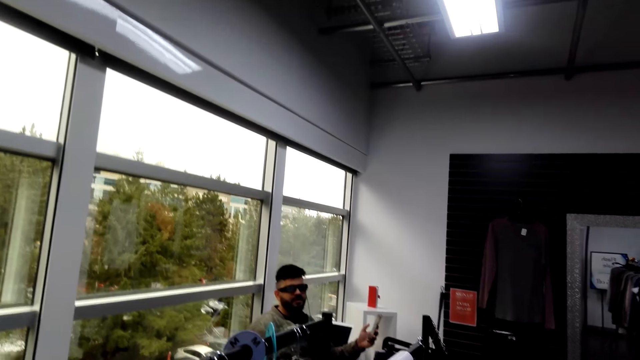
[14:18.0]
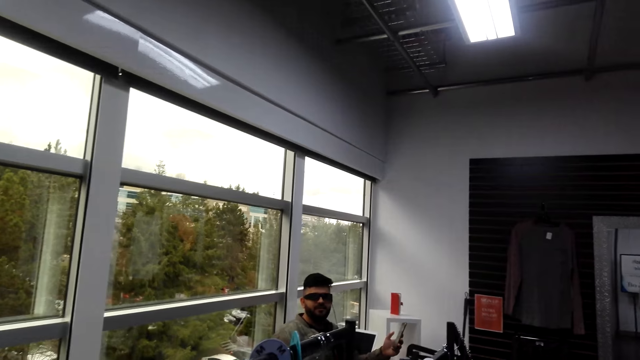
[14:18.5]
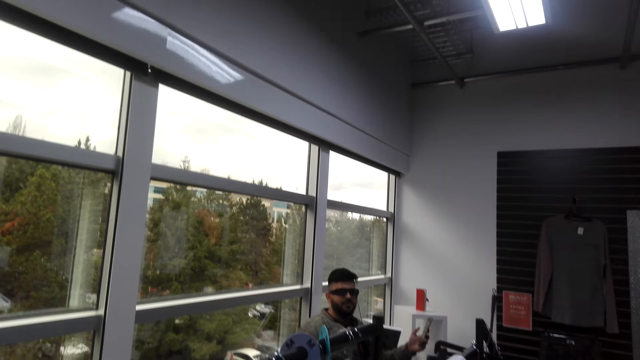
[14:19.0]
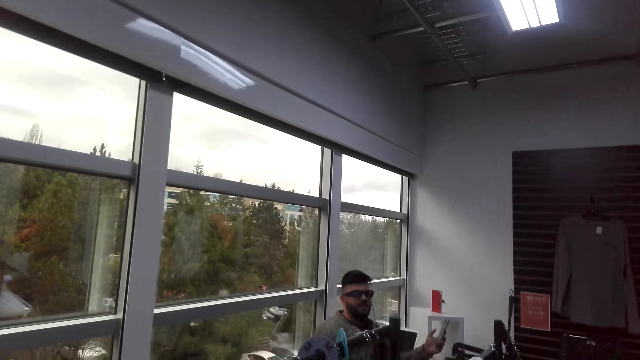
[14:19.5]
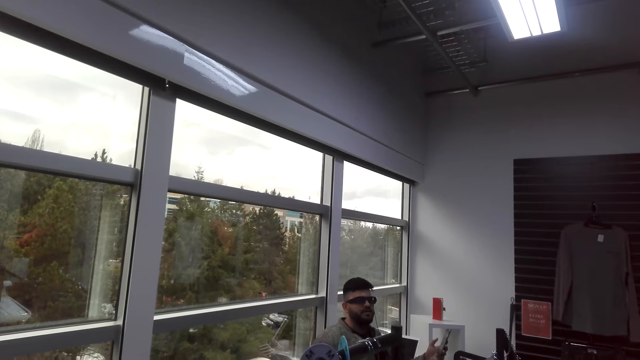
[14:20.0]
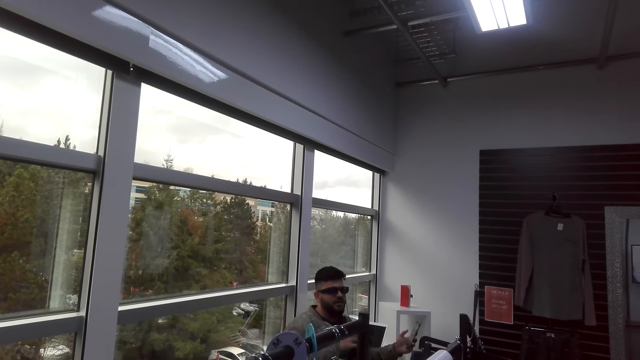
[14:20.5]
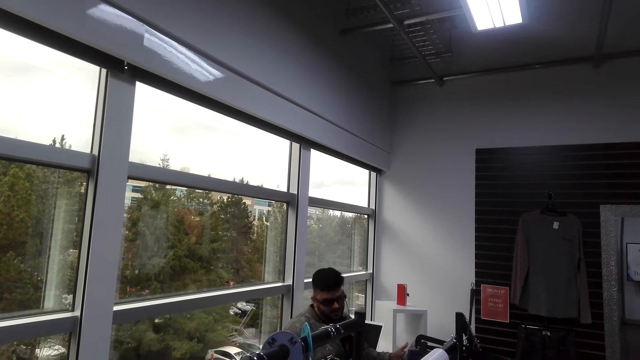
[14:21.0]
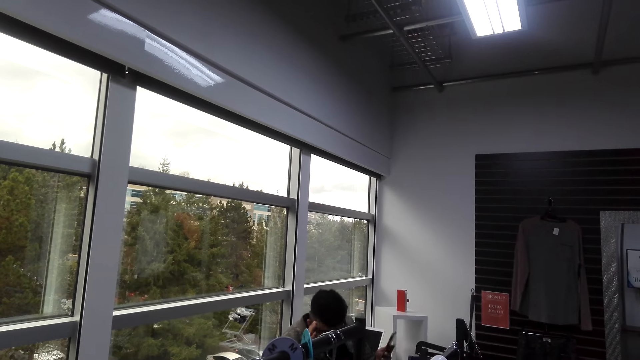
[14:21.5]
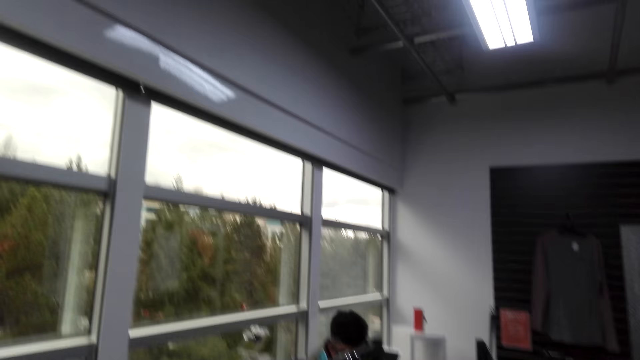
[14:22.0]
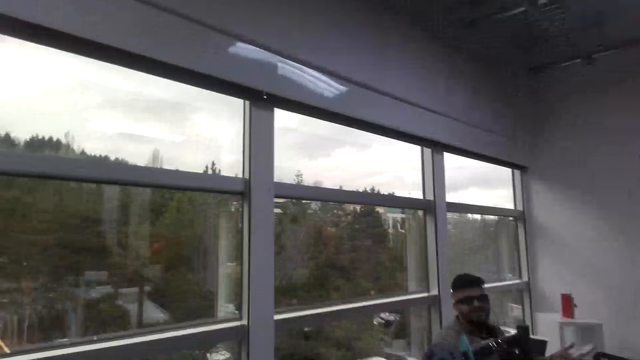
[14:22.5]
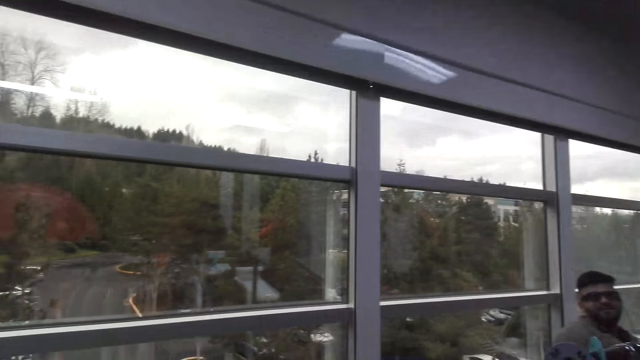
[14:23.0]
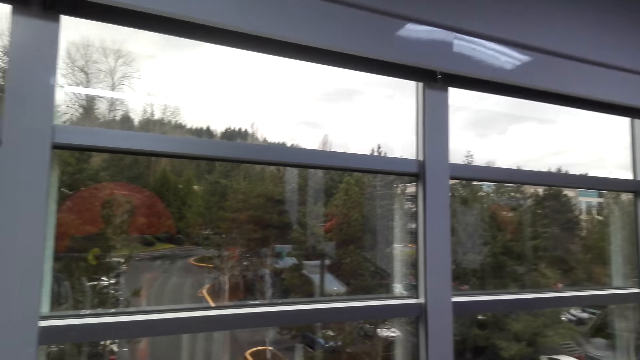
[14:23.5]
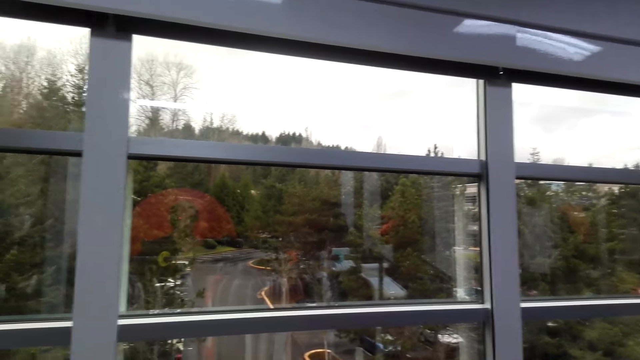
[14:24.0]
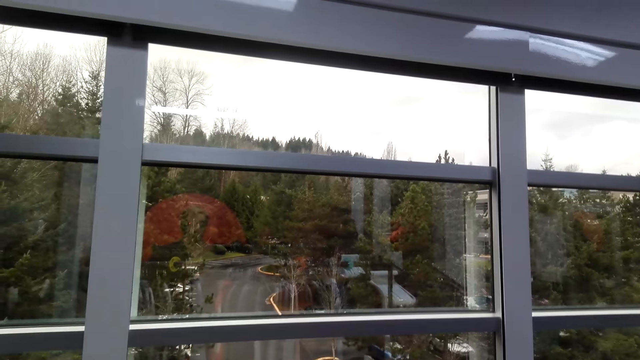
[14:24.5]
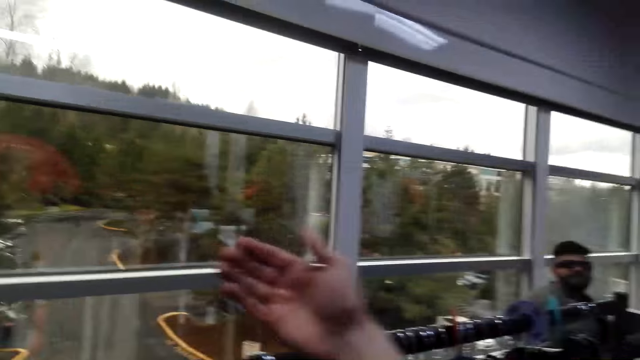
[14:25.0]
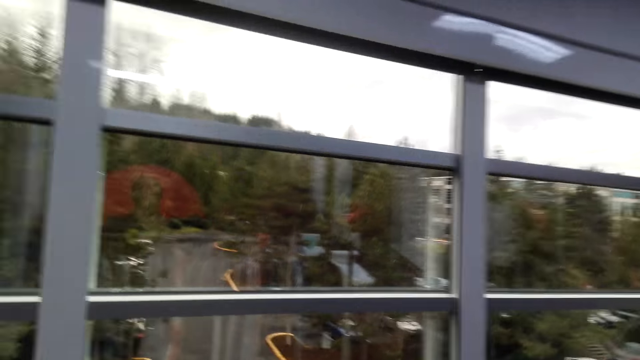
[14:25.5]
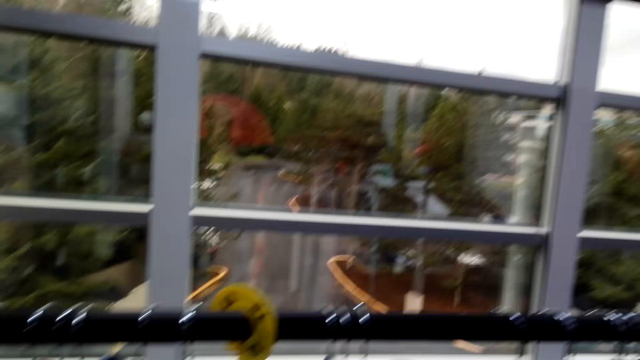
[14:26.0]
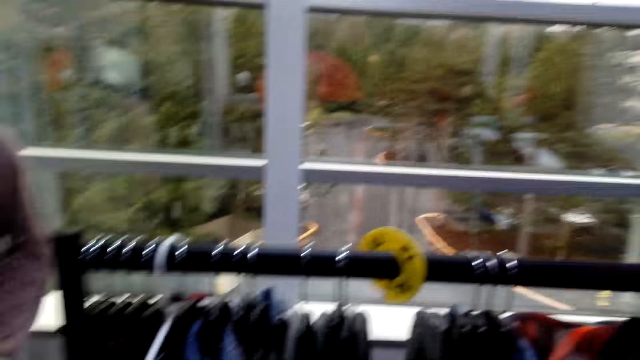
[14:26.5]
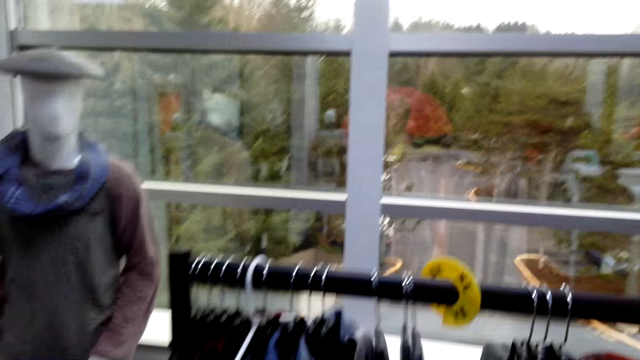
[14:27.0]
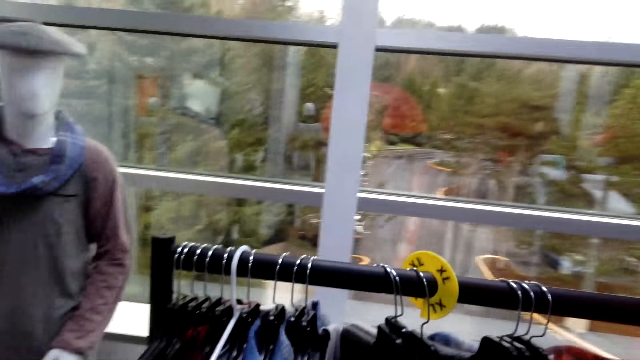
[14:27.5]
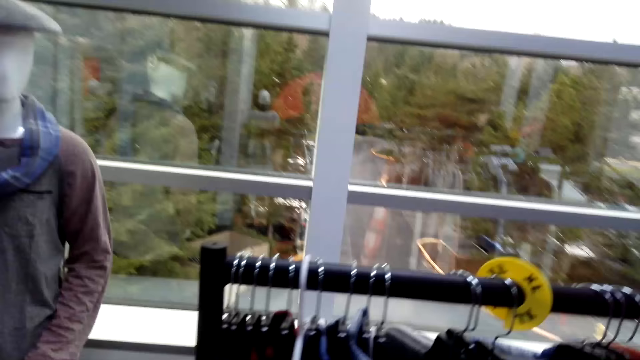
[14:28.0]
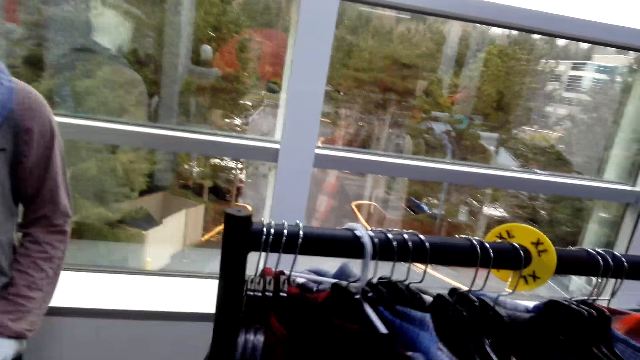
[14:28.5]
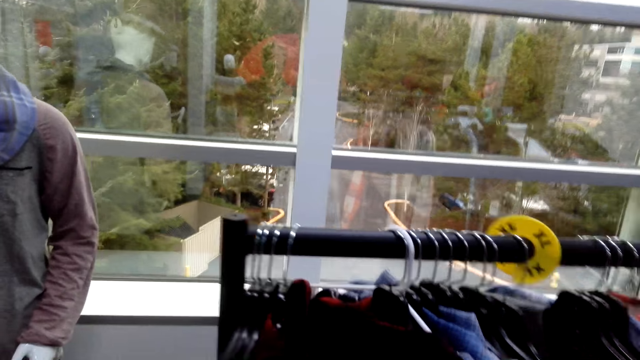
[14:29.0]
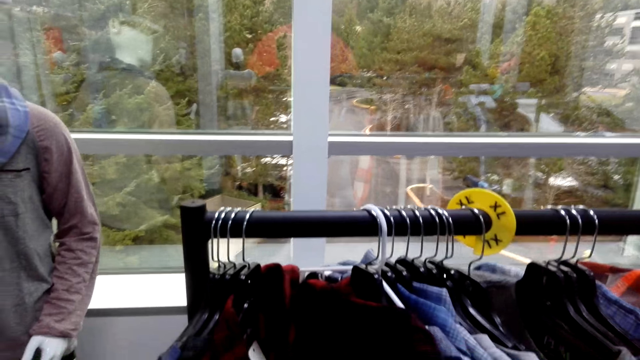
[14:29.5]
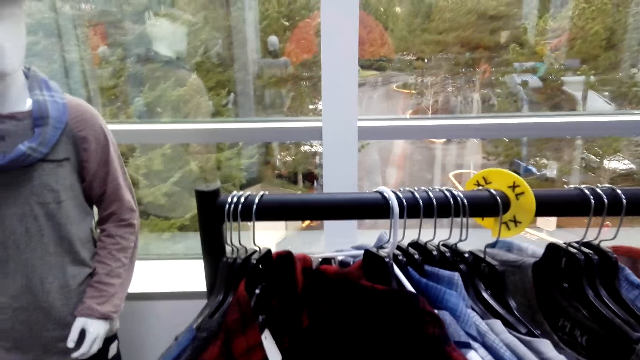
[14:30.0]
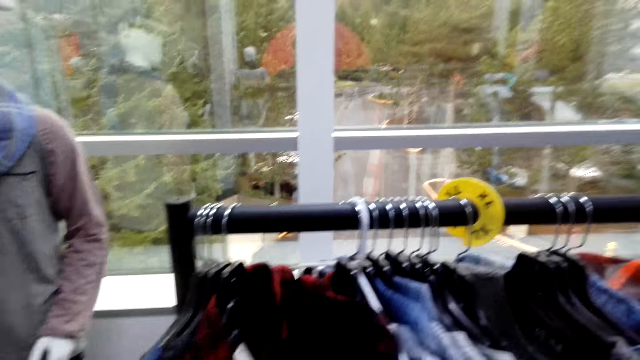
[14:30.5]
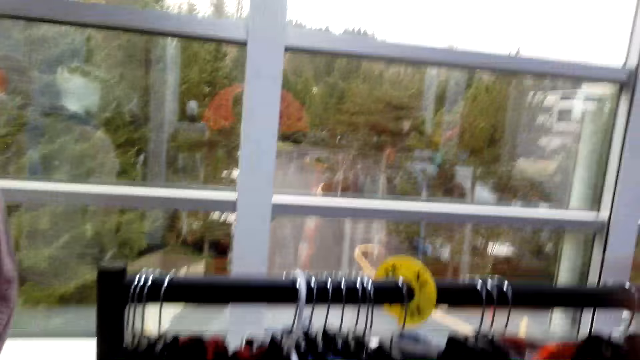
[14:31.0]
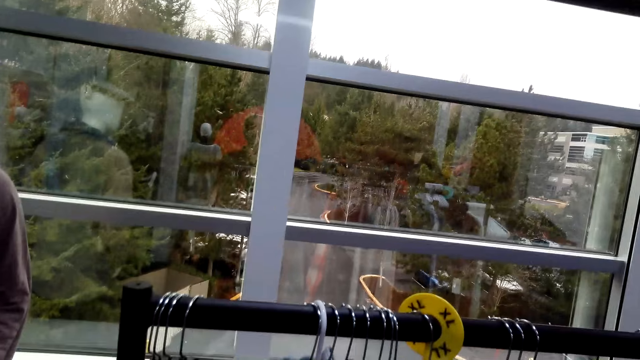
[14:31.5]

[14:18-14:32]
The camera wearer straightens his hands. A man converses with the camera wearer. The camera wearer touches the clothes.

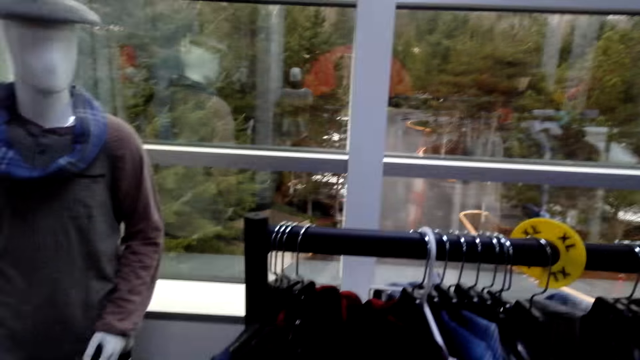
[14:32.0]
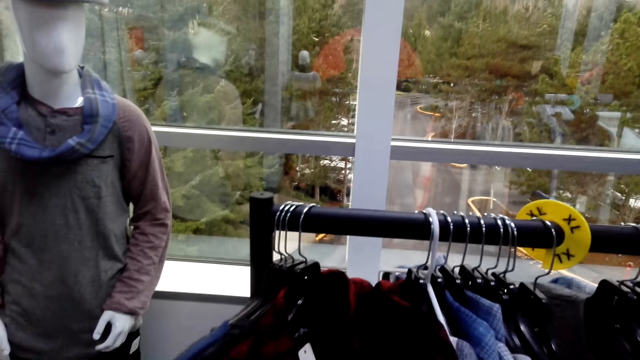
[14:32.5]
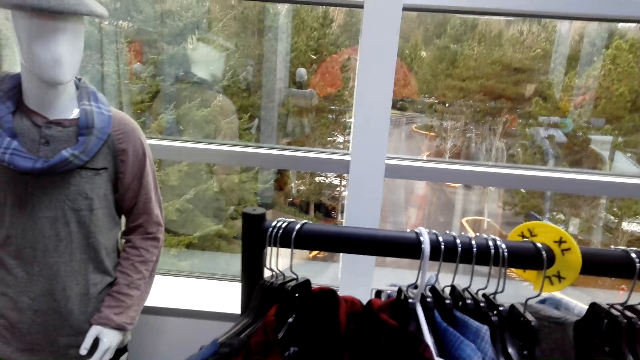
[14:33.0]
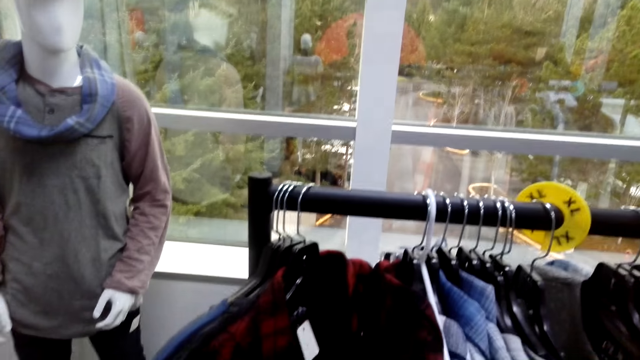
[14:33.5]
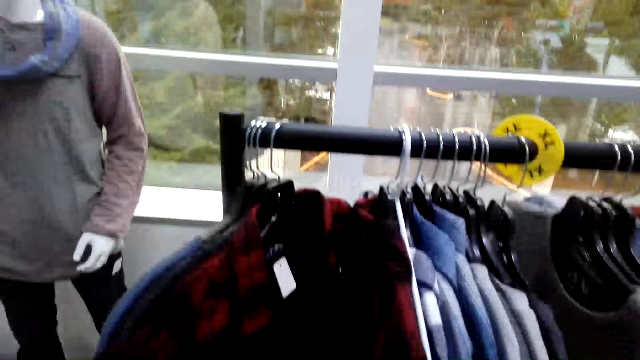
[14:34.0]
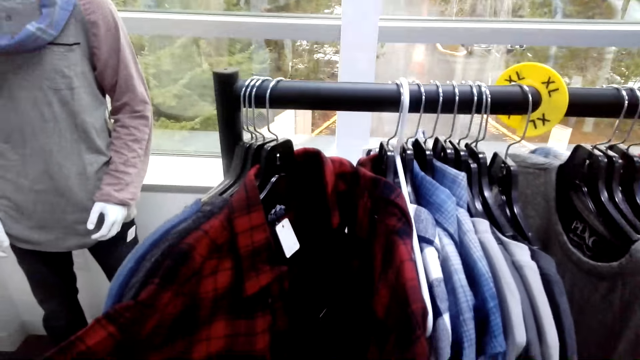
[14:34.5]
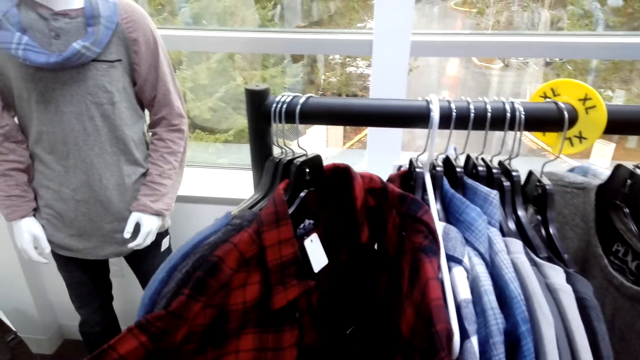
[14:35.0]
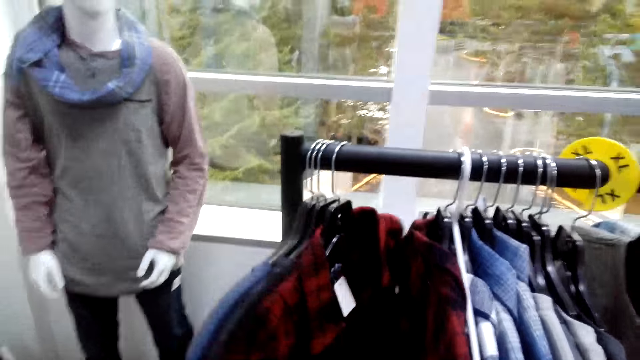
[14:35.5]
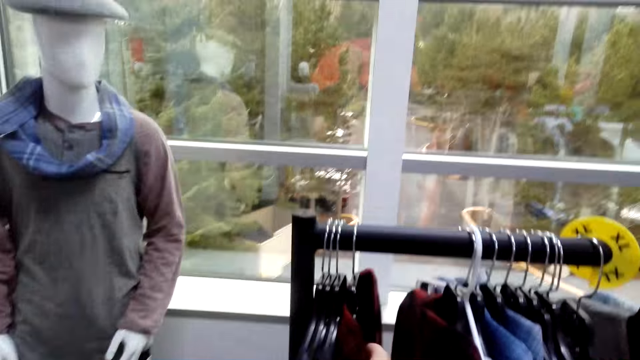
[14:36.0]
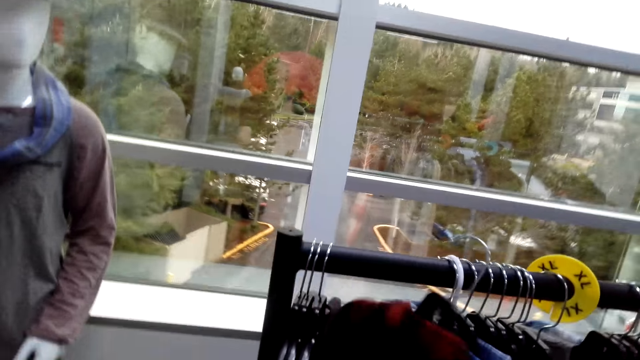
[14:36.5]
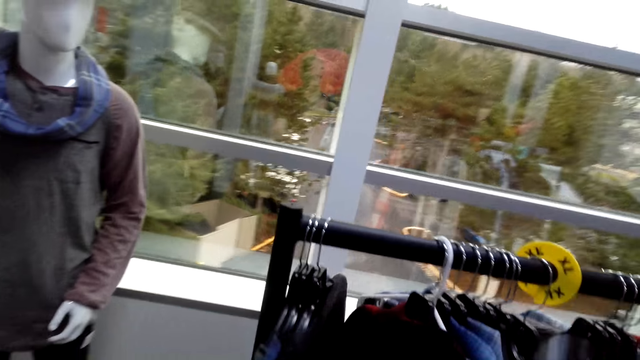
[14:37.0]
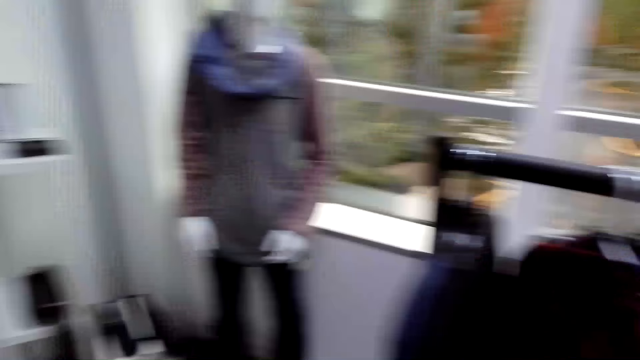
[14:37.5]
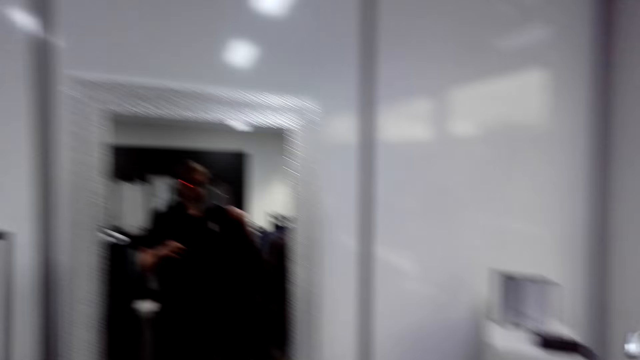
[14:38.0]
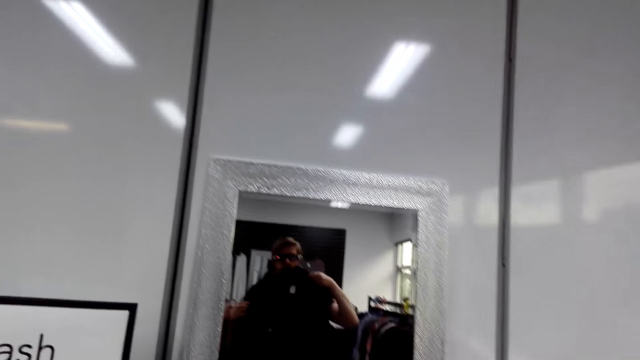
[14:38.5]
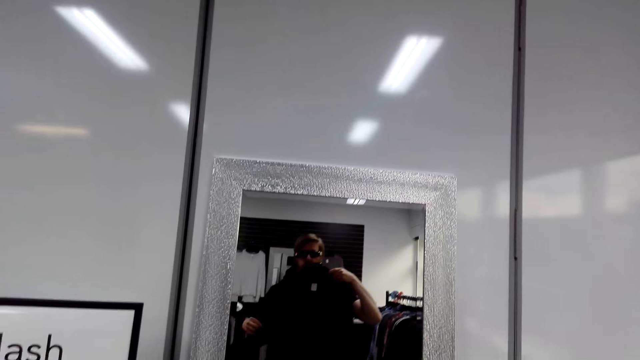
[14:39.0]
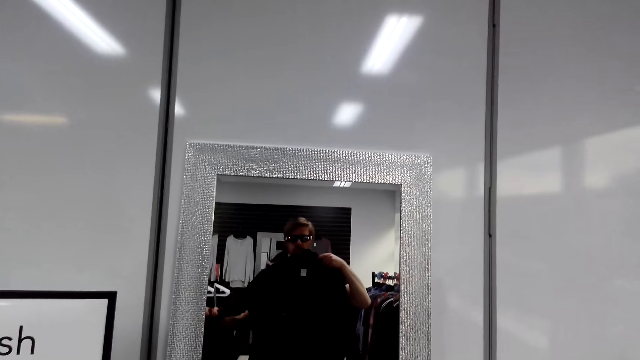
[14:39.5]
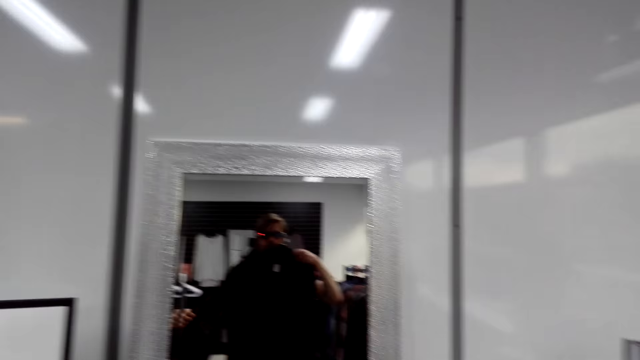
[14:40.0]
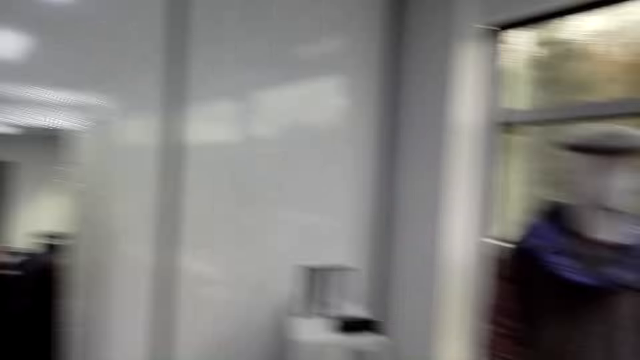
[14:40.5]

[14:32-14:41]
The camera wearer picks the shirt from the cloth rack. They make a step. They hold the shirt. They look at themselves in the mirror.
